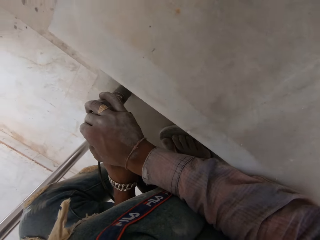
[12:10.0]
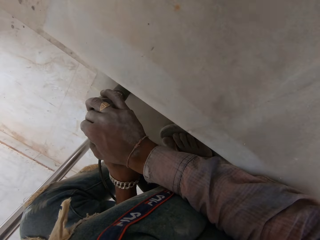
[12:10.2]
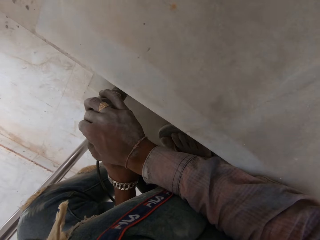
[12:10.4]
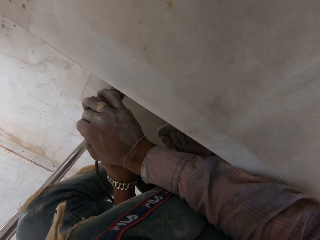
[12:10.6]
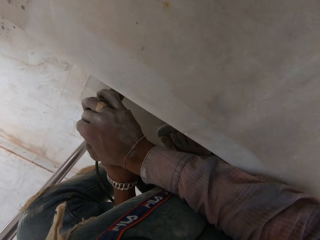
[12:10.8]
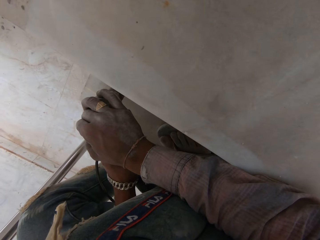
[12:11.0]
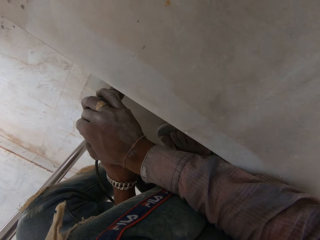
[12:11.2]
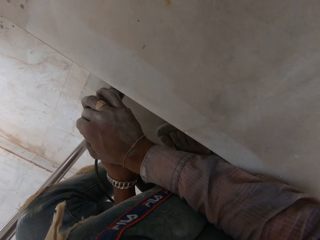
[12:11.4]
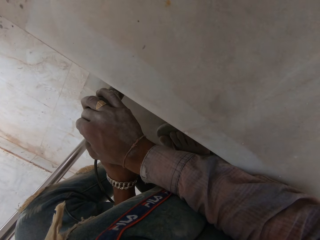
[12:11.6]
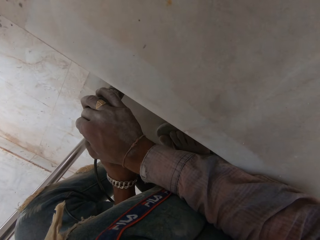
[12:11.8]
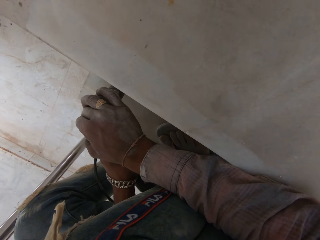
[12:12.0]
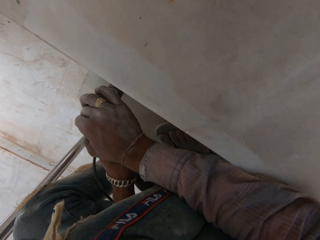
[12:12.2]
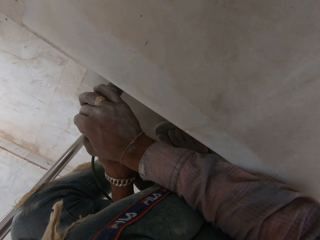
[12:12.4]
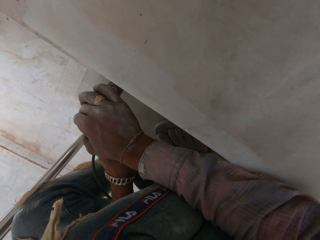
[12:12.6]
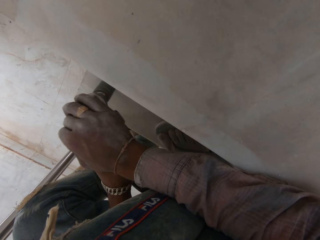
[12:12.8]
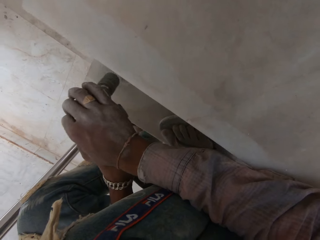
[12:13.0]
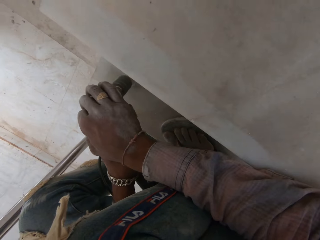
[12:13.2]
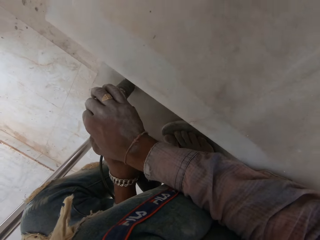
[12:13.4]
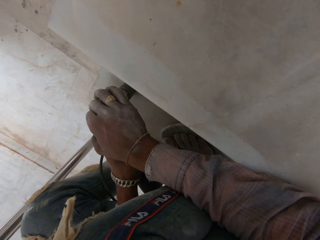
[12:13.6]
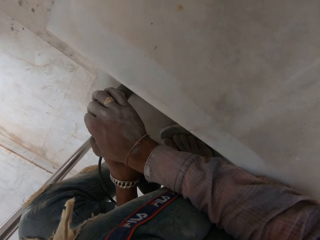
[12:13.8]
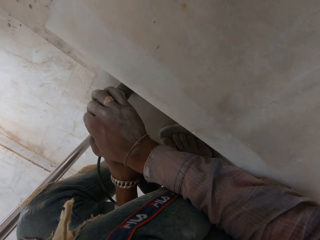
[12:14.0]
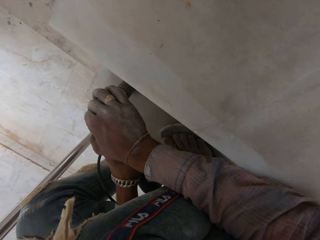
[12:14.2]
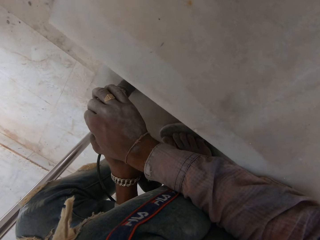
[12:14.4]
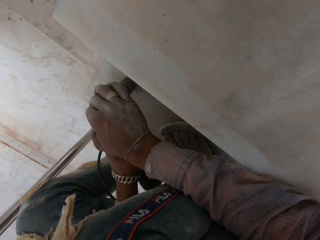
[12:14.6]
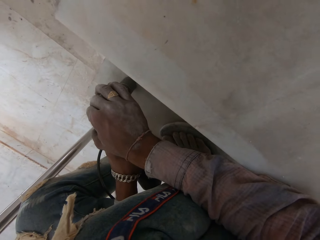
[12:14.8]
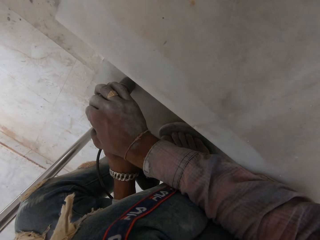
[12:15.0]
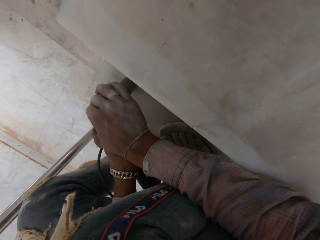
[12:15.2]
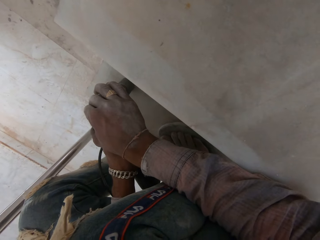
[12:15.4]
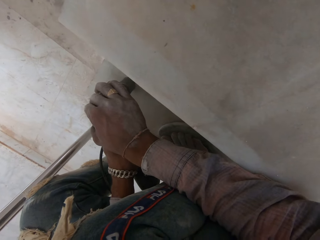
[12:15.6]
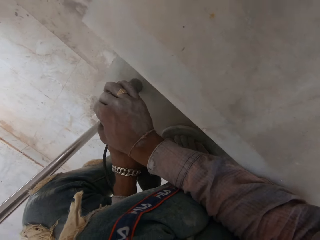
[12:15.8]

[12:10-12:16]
The camera wearer digs another hole on a floor with the hammer drill.

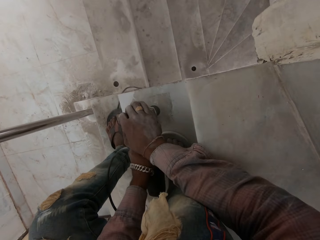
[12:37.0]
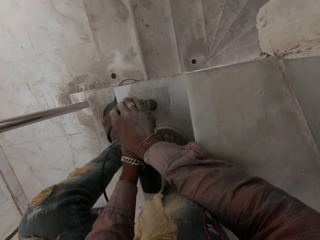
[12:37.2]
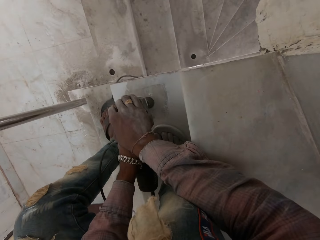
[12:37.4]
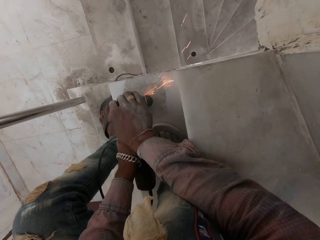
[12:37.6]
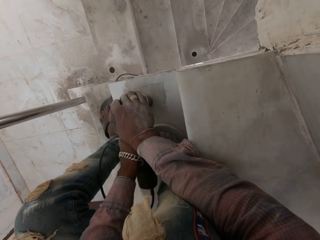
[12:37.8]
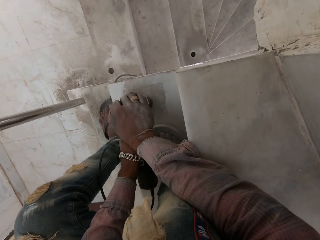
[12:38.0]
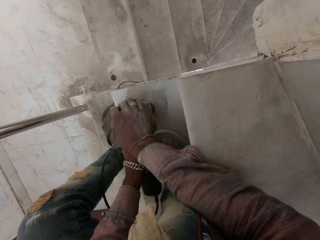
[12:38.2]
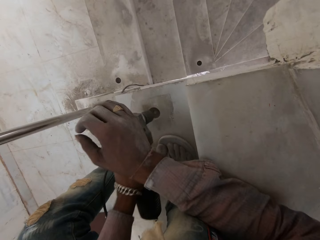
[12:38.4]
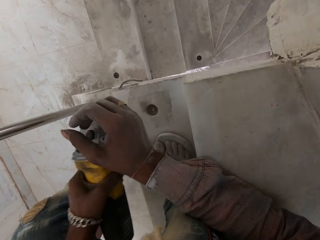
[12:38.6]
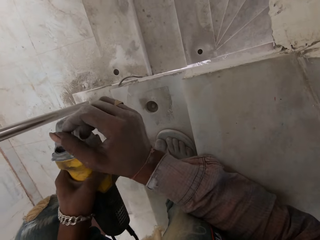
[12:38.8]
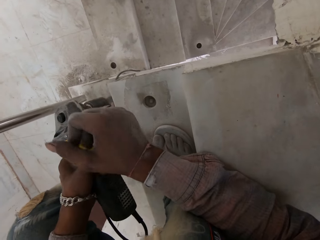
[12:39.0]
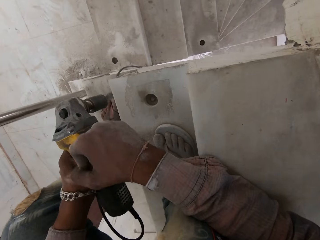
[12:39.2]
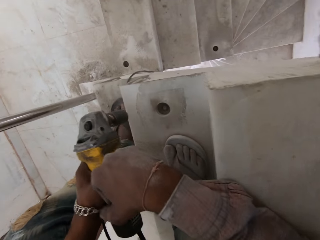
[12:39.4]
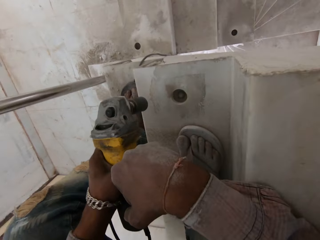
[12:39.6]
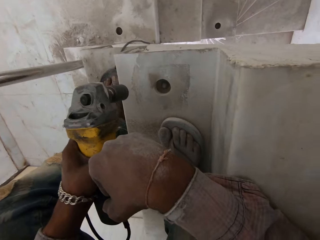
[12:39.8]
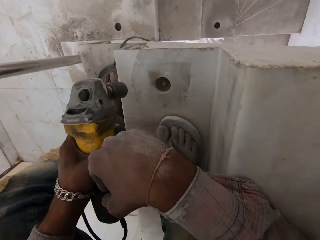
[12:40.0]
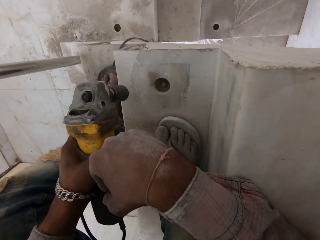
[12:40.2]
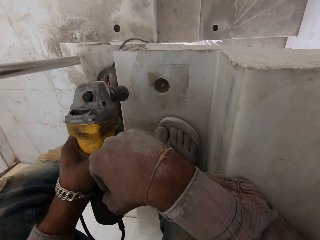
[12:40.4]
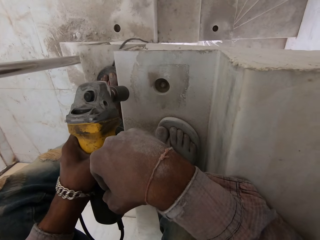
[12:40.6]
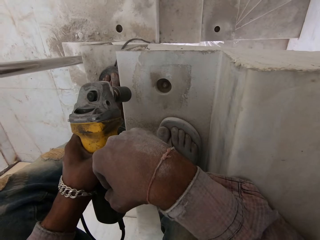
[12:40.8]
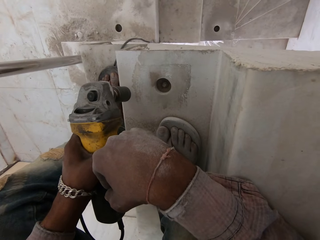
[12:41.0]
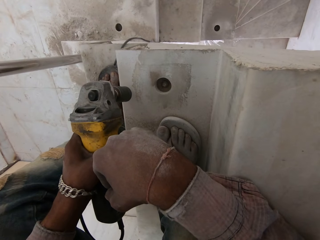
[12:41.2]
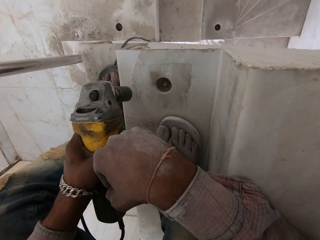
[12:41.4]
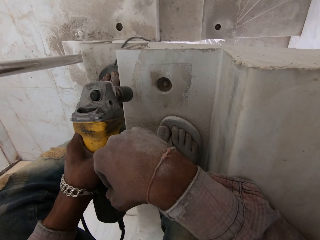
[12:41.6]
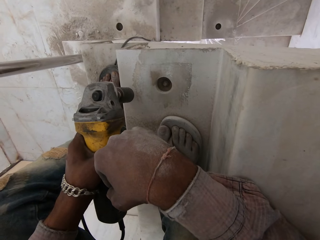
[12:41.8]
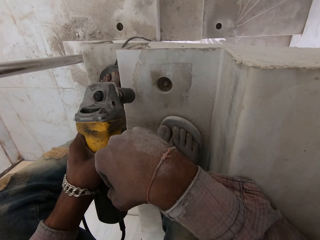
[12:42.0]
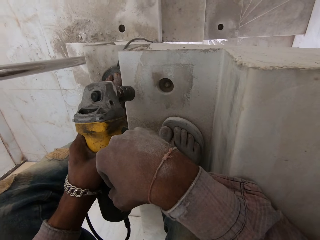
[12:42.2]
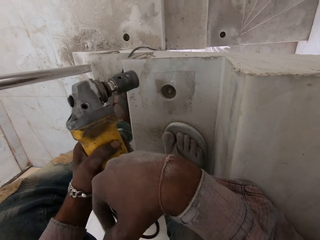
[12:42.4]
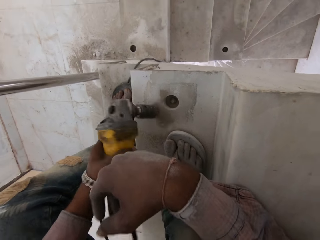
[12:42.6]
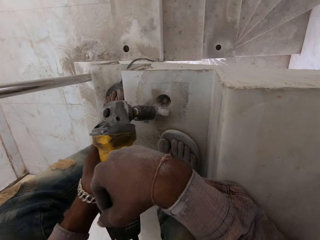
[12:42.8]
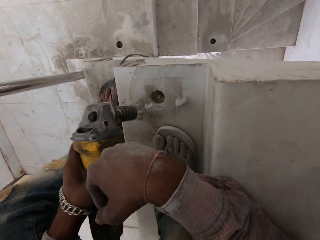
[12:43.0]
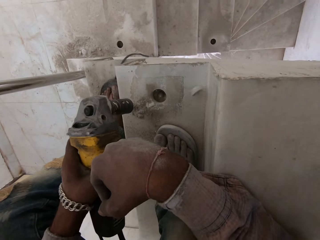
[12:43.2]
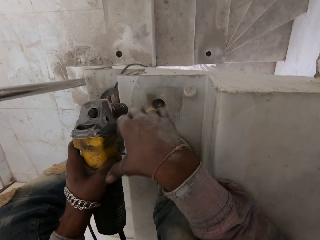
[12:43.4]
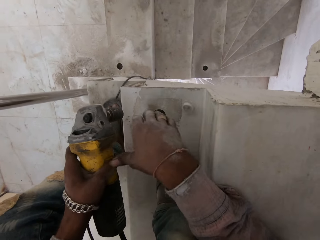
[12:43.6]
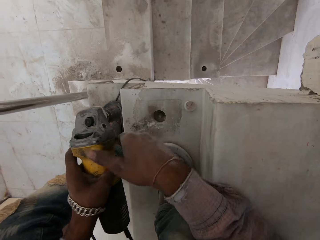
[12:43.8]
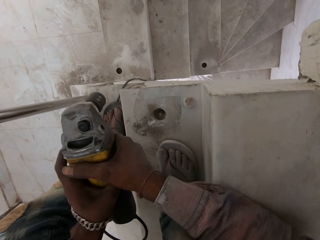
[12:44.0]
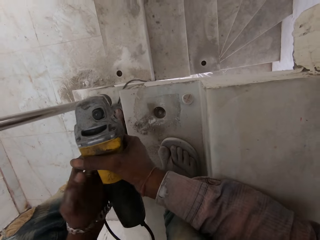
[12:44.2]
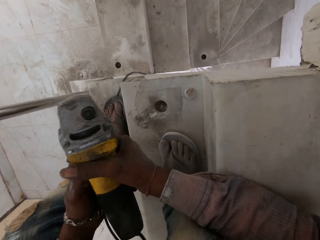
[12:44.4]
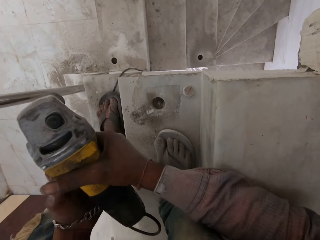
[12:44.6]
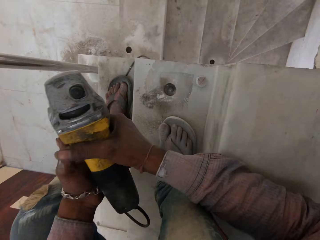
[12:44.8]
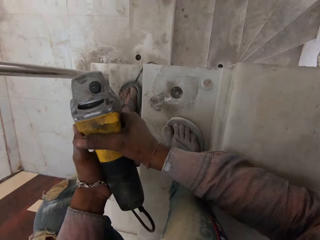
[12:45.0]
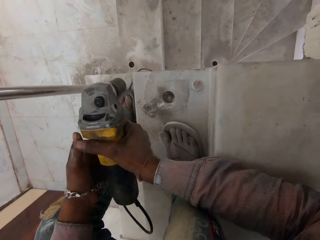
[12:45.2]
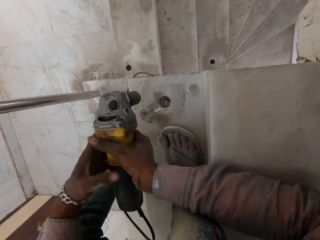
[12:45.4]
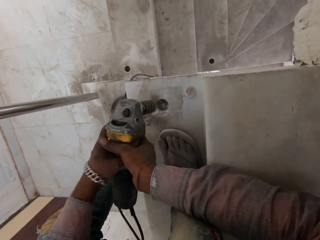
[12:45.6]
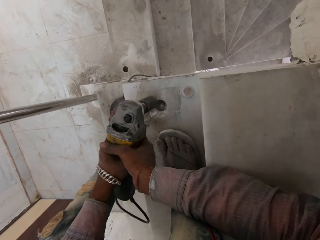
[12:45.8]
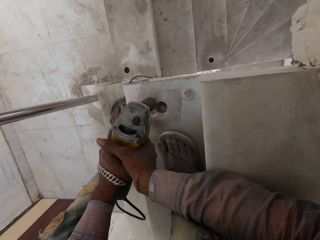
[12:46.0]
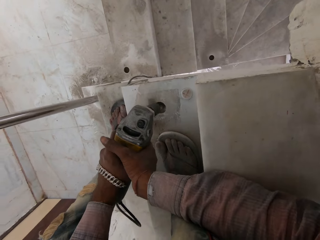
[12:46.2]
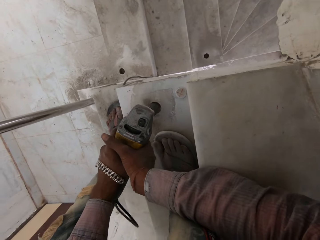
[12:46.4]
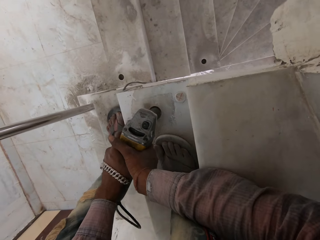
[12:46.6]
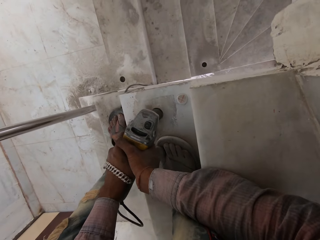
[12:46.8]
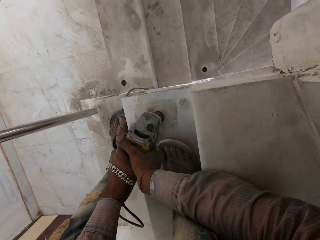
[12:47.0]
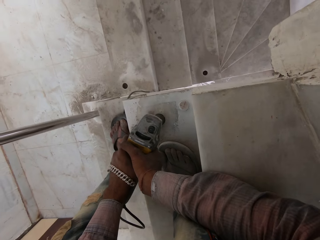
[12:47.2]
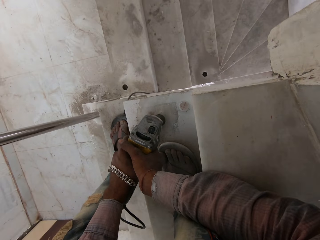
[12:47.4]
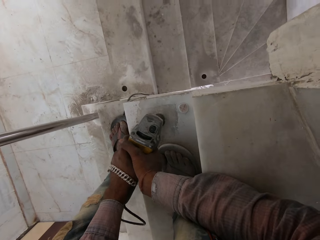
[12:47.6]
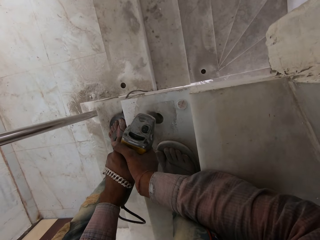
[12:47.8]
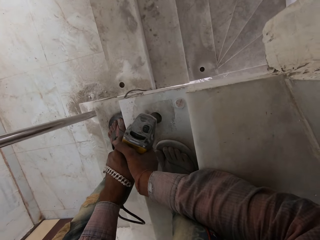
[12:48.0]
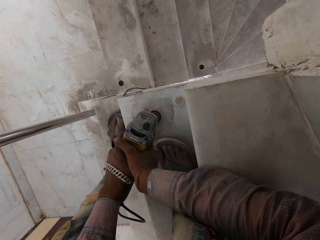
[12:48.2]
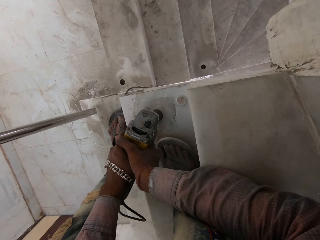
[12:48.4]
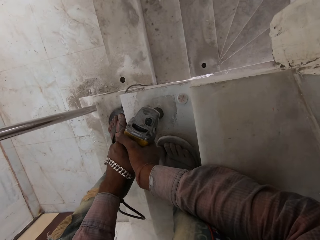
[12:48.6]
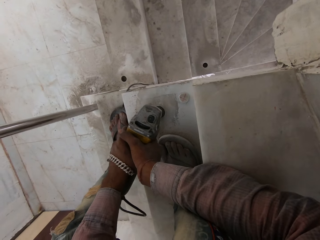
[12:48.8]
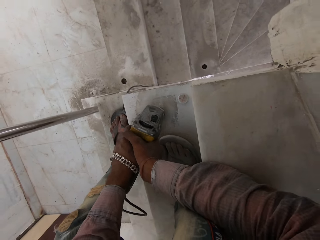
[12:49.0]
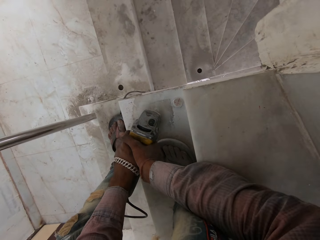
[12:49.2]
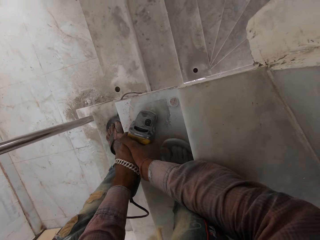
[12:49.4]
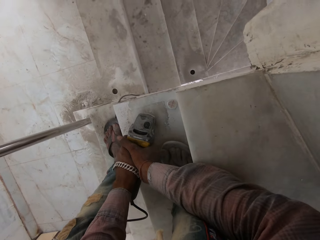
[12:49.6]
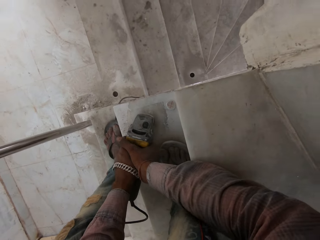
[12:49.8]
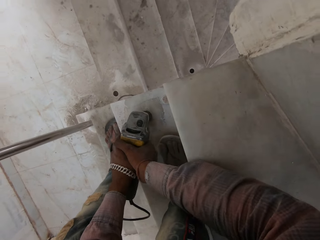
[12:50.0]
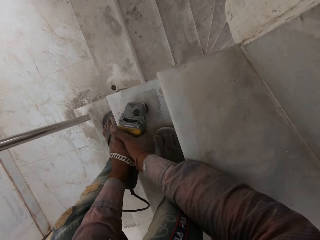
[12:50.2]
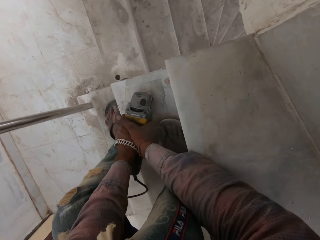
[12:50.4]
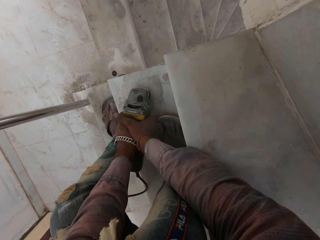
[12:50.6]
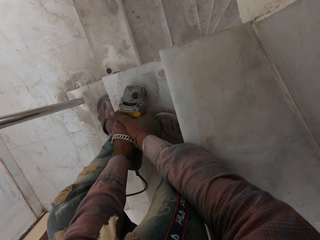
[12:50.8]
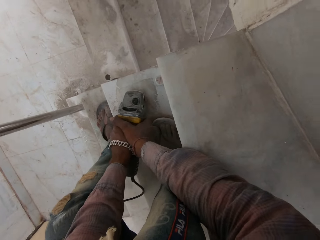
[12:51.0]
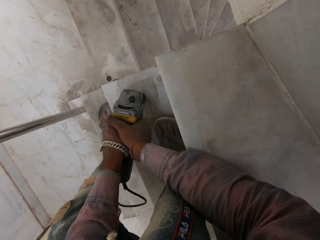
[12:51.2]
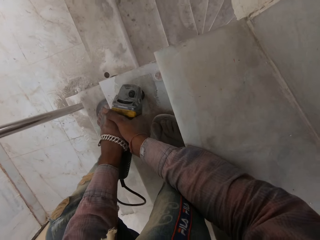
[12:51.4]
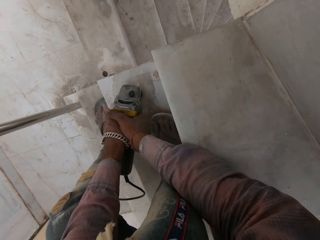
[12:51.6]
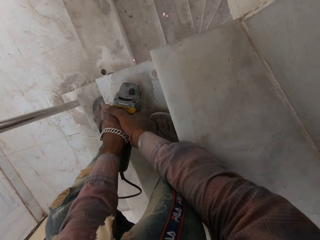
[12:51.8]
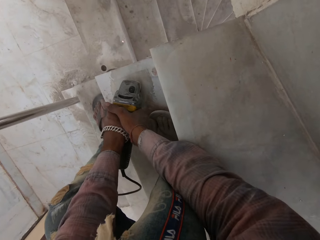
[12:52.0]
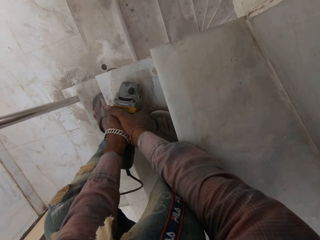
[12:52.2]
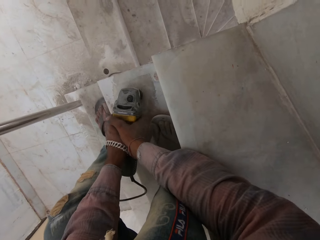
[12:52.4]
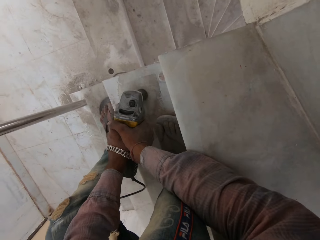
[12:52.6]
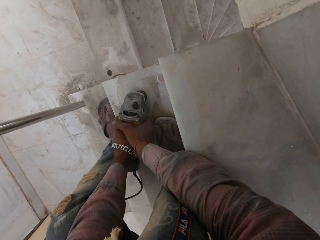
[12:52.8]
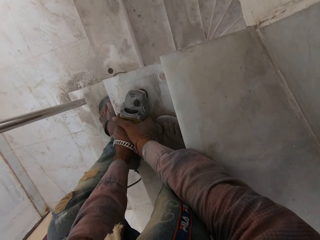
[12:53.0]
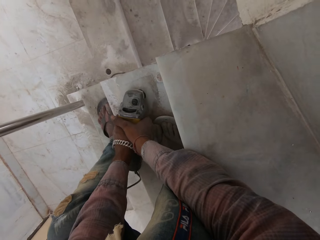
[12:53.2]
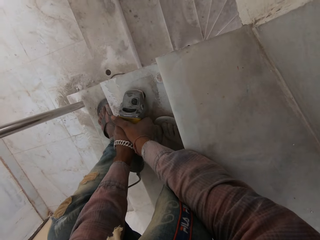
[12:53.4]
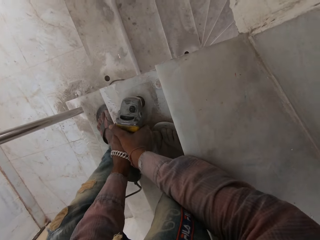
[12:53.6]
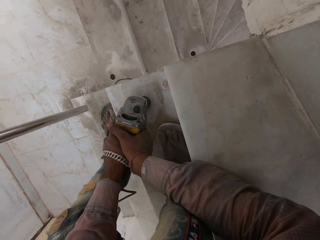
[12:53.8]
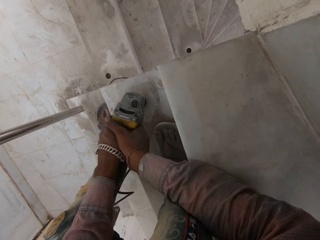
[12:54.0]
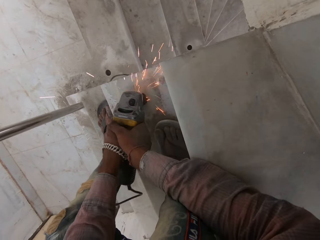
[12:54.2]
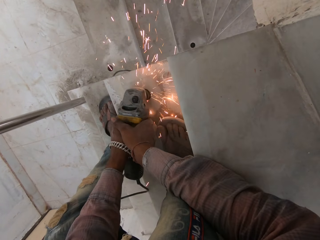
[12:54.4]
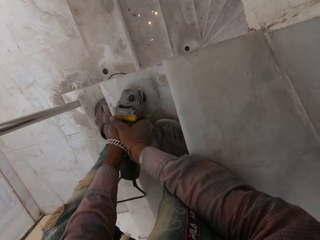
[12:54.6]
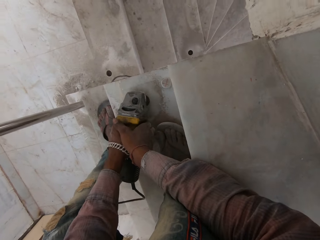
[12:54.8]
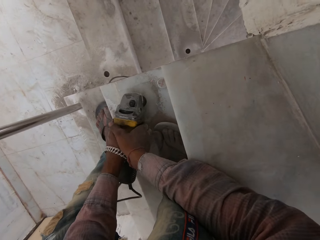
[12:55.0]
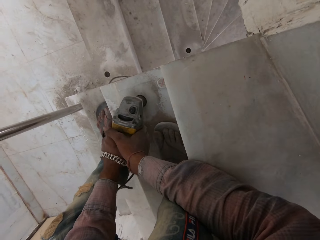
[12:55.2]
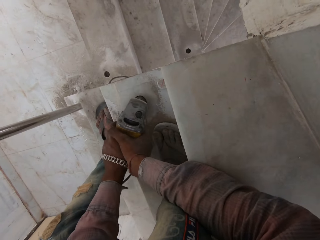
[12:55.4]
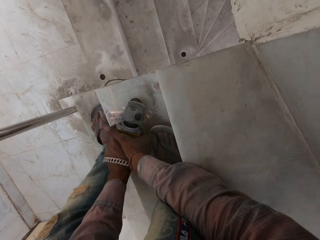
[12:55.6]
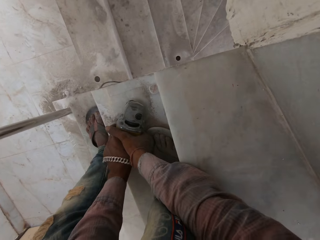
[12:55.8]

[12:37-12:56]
The camera wearer removes the hammer drill from the hole. He lifts up the drilling machine. He beats the hammer drill on the floor with his left hand. He removes concrete from the hammer drill. He holds the hammer drill with both hands. He digs the hole on the floor with the hammer drill.
